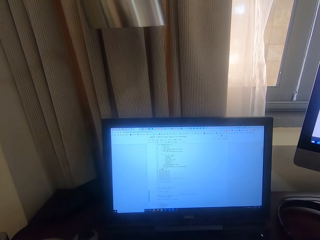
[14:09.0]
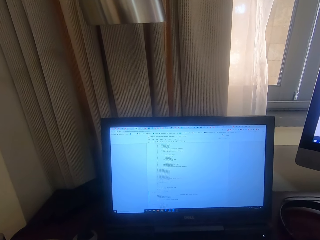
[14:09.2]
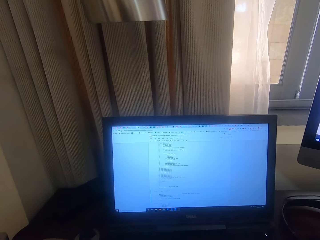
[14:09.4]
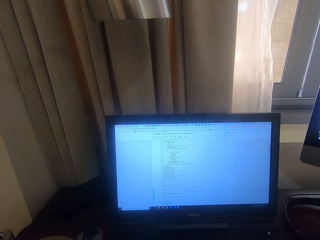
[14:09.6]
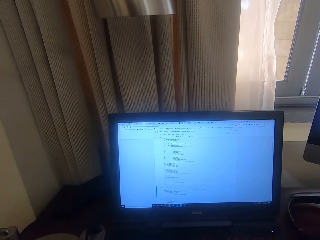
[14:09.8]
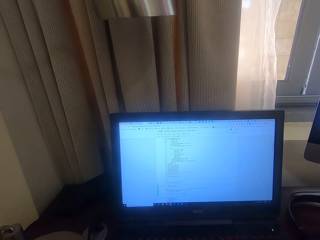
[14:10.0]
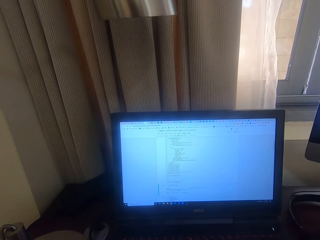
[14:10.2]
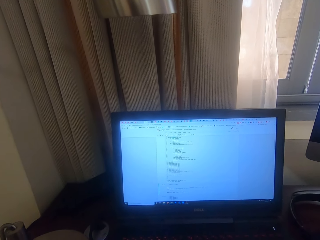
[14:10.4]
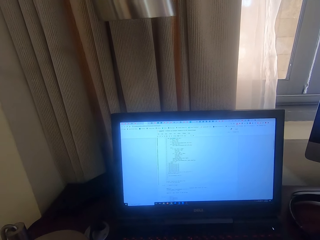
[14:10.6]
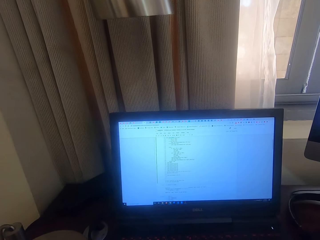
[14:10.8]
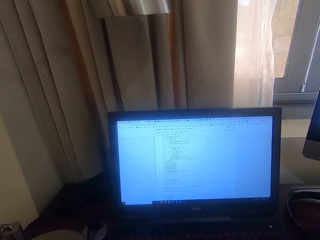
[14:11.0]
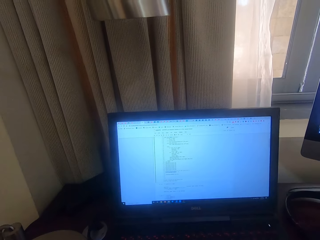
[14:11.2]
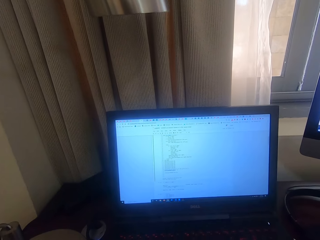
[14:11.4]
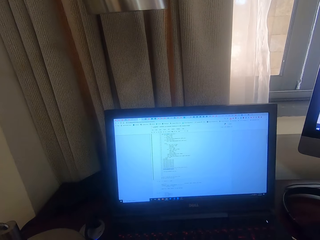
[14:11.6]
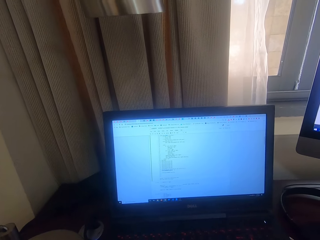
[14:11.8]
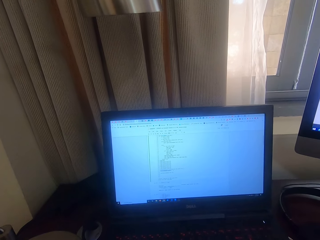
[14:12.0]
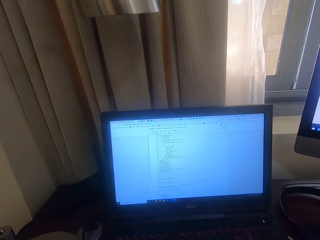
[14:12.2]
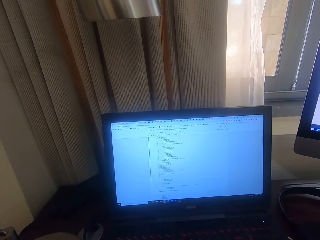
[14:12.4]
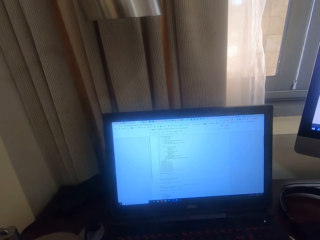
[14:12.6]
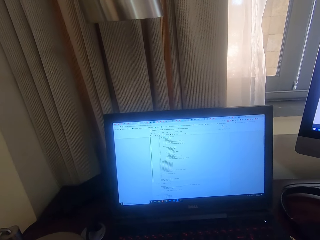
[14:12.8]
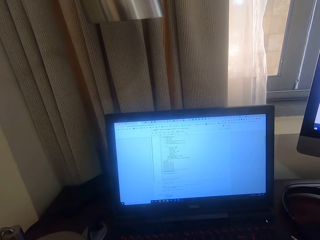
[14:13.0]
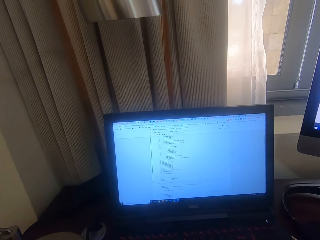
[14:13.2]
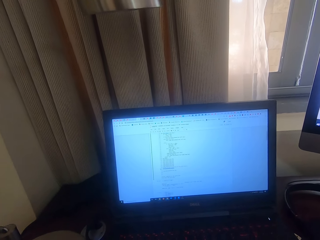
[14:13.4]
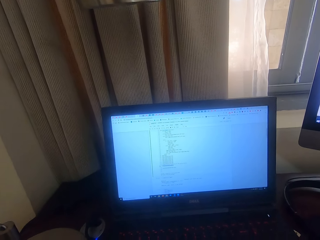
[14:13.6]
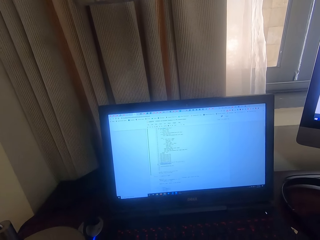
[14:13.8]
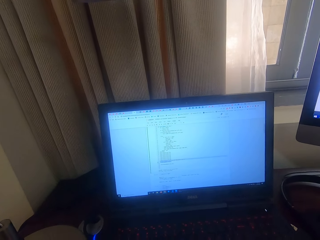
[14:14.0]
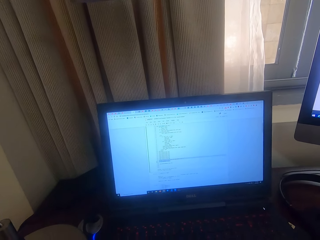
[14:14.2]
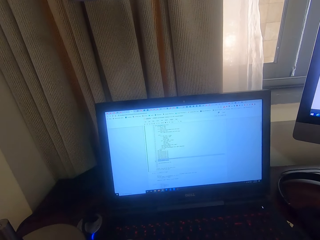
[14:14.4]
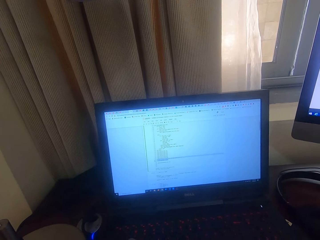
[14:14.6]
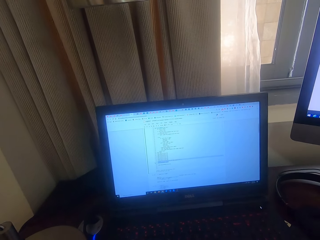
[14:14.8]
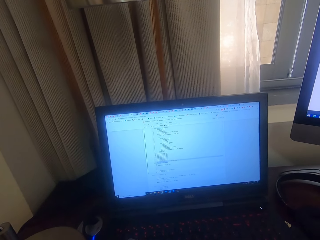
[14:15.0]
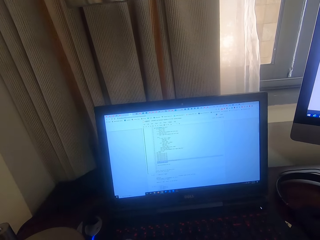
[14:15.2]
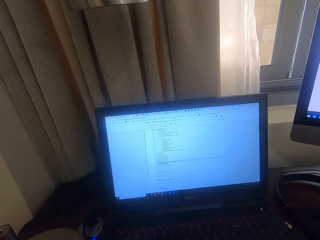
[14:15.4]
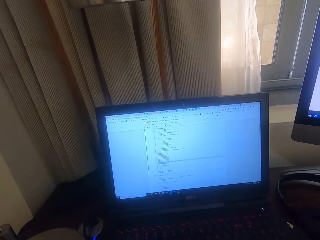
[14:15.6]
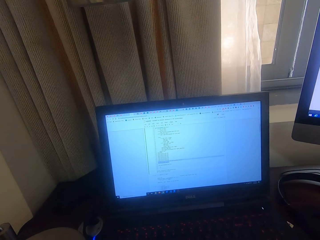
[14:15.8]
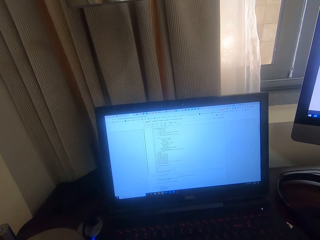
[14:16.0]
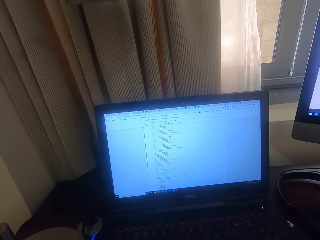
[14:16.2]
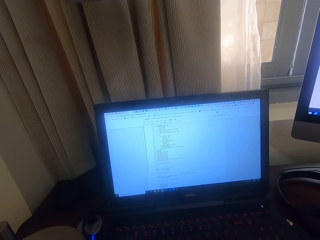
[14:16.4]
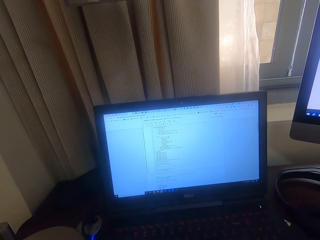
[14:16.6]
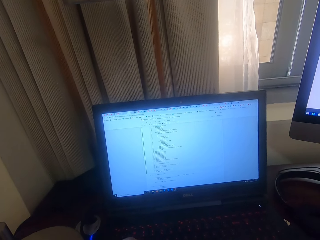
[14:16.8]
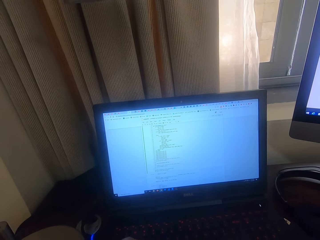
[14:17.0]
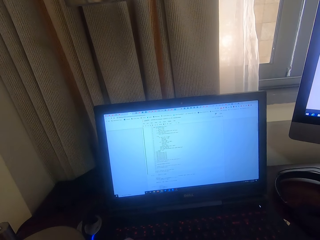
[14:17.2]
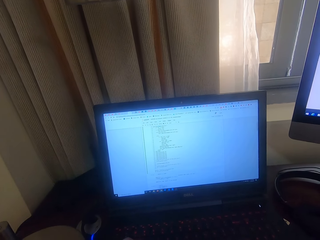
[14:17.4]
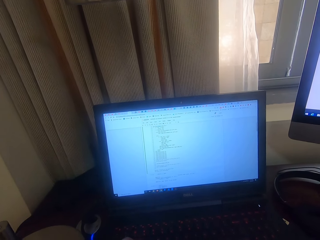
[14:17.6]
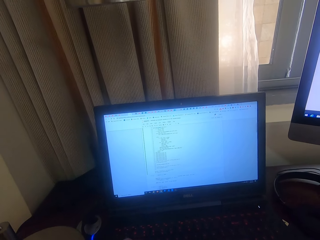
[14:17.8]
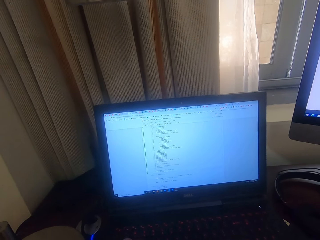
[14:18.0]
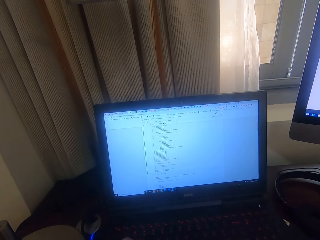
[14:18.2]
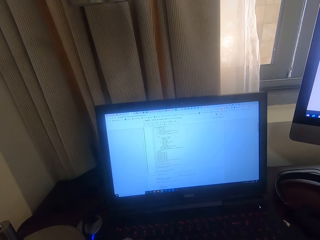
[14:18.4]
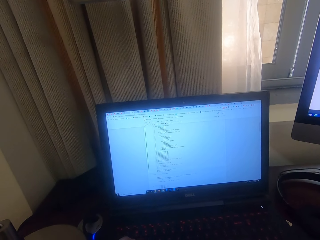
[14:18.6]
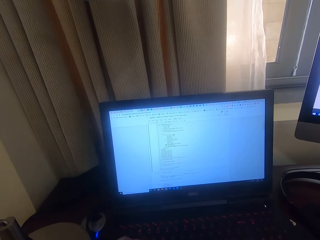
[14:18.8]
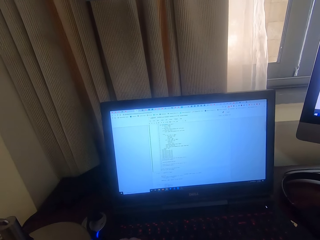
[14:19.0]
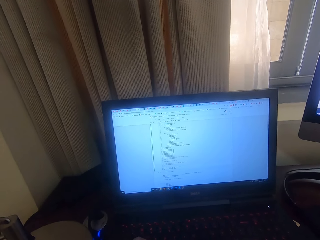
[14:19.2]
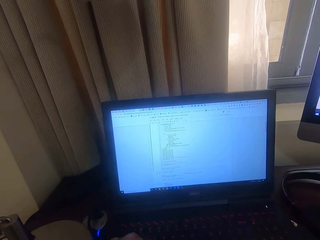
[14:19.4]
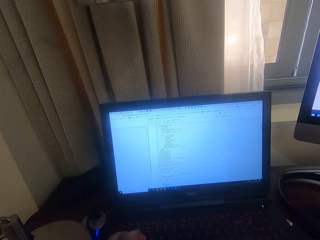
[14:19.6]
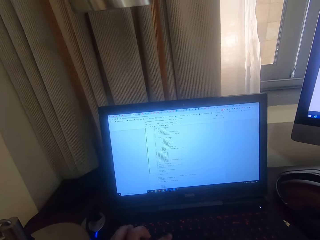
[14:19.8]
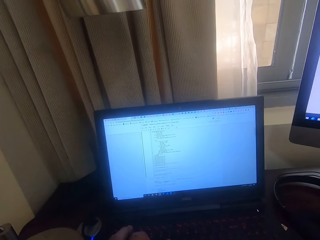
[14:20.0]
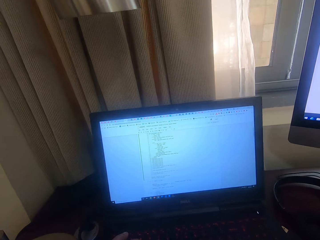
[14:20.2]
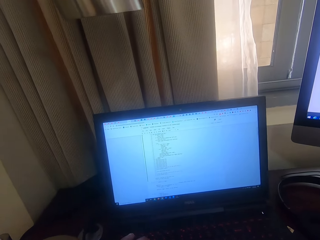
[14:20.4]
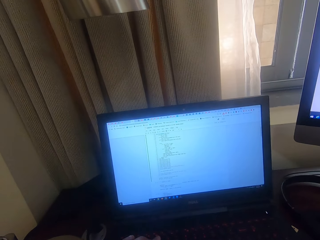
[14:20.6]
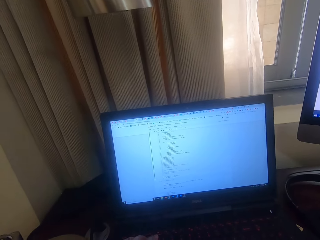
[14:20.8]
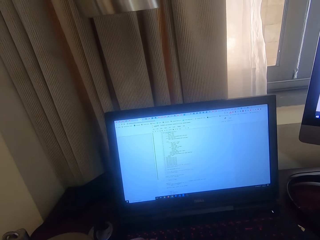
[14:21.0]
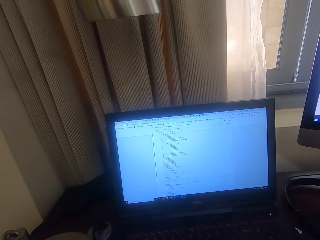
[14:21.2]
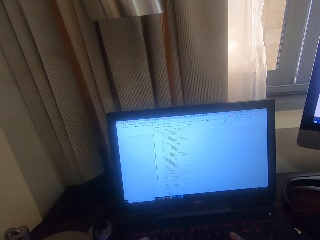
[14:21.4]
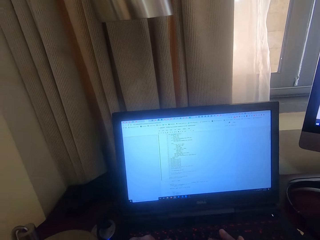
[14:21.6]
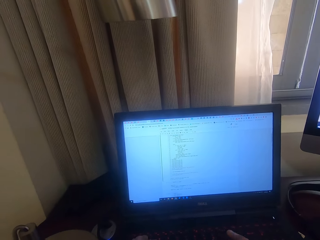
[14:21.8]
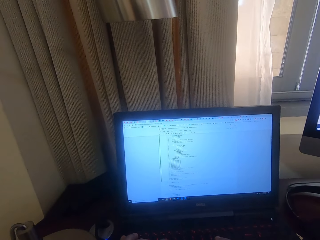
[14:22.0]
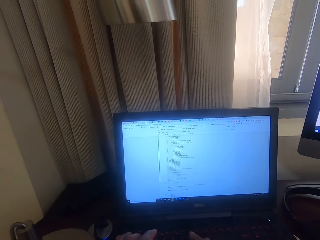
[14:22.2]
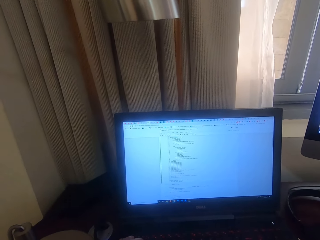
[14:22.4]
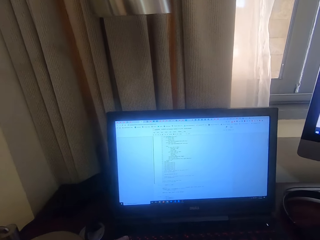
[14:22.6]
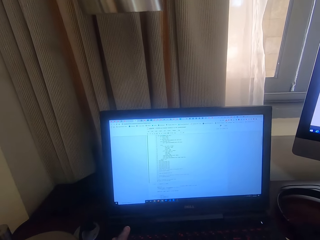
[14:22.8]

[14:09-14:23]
The camera wearer types on the keyboard.

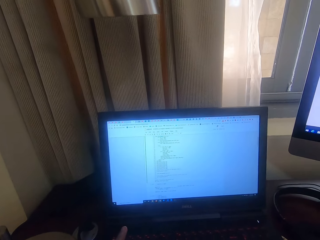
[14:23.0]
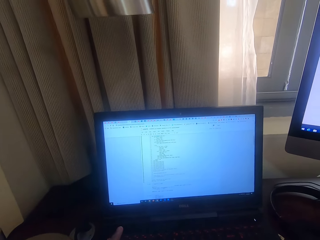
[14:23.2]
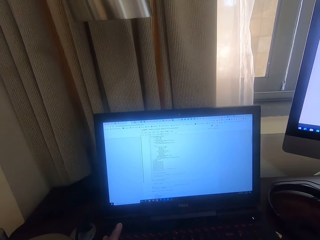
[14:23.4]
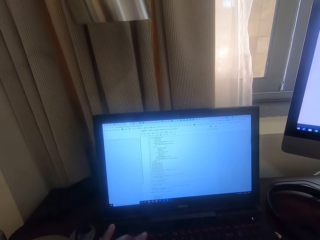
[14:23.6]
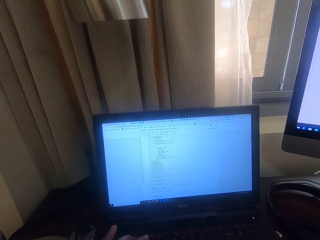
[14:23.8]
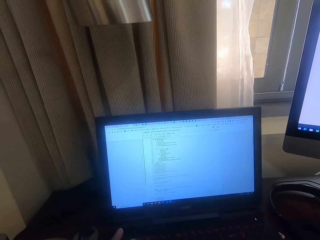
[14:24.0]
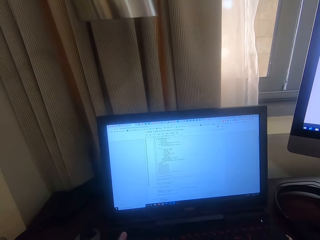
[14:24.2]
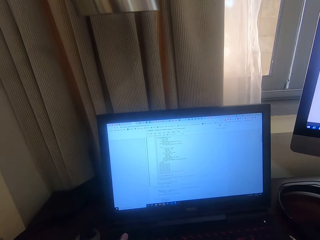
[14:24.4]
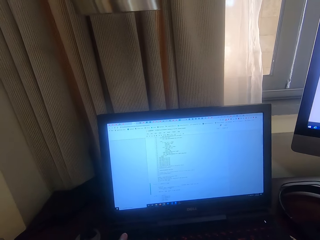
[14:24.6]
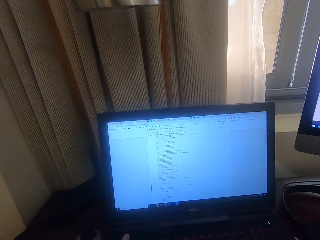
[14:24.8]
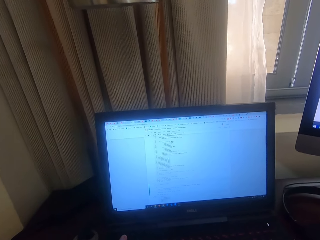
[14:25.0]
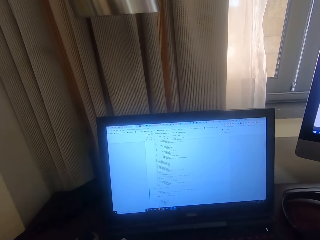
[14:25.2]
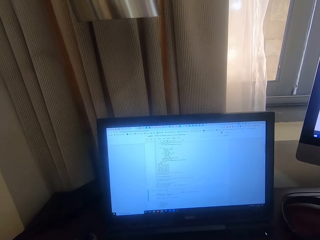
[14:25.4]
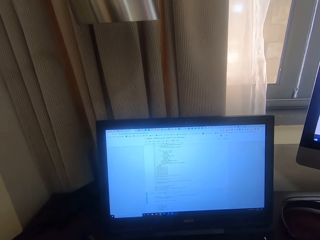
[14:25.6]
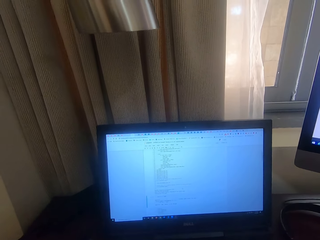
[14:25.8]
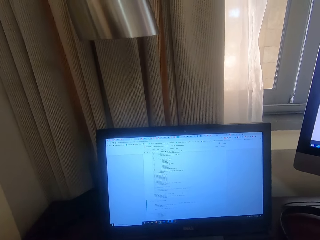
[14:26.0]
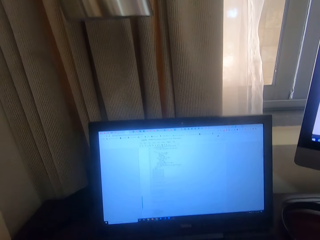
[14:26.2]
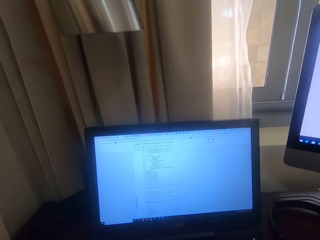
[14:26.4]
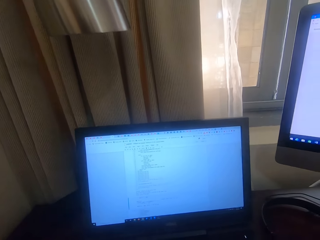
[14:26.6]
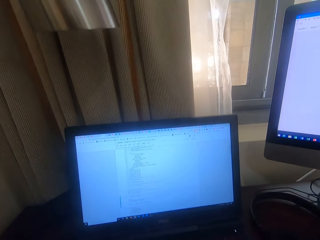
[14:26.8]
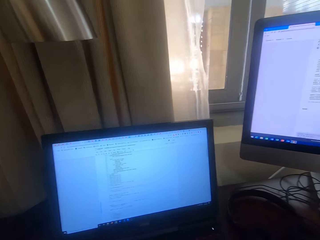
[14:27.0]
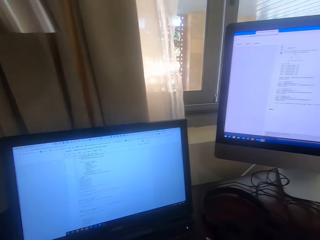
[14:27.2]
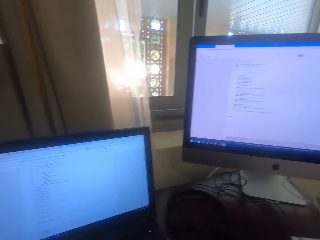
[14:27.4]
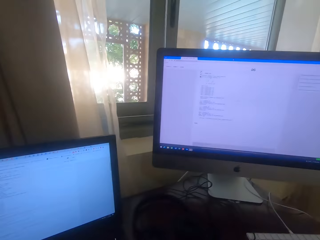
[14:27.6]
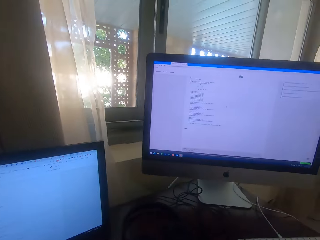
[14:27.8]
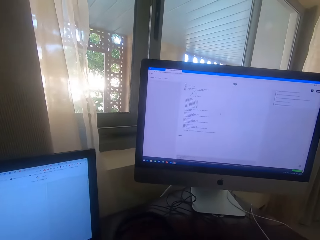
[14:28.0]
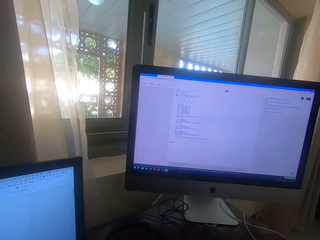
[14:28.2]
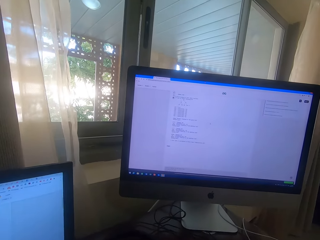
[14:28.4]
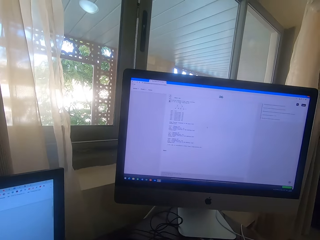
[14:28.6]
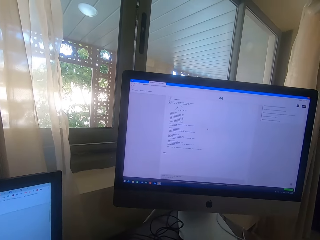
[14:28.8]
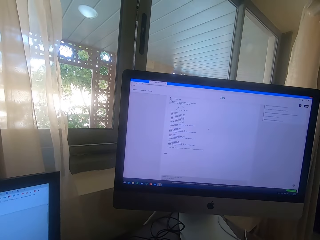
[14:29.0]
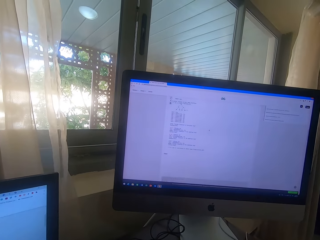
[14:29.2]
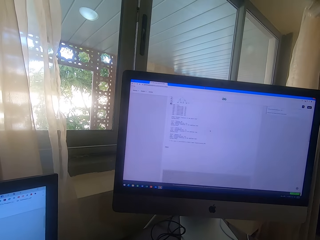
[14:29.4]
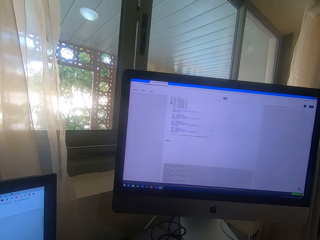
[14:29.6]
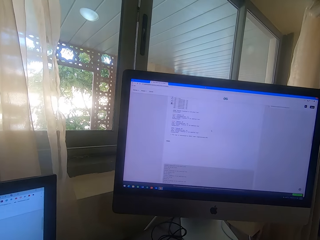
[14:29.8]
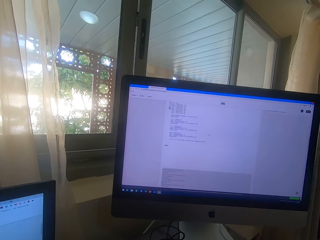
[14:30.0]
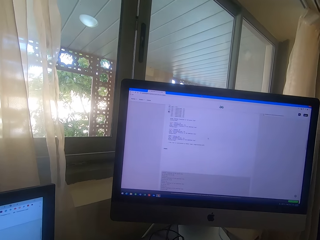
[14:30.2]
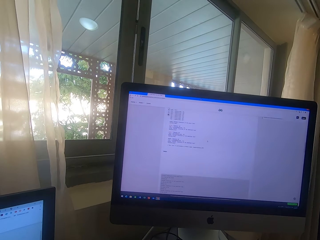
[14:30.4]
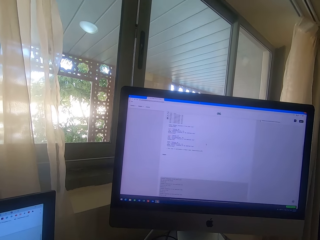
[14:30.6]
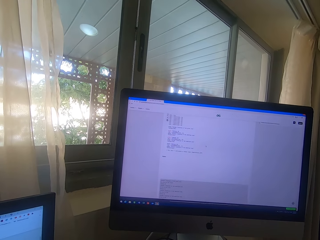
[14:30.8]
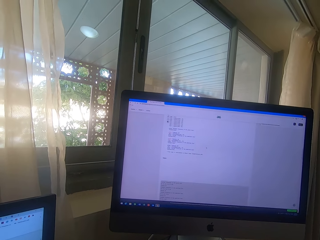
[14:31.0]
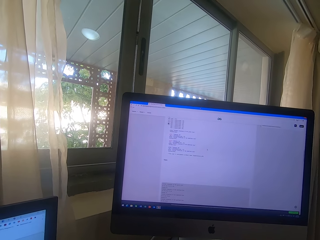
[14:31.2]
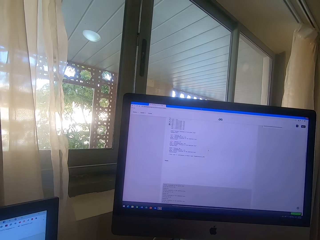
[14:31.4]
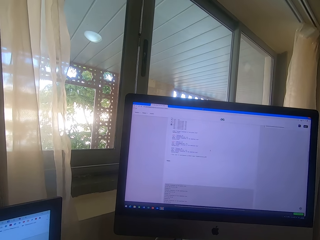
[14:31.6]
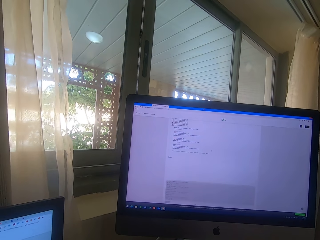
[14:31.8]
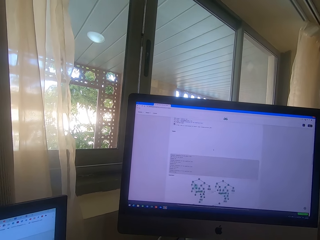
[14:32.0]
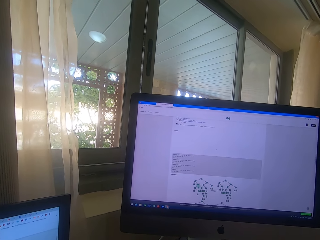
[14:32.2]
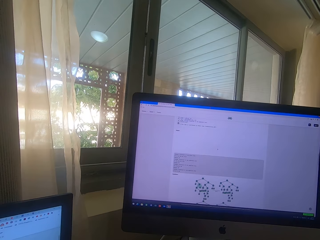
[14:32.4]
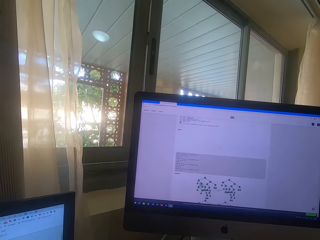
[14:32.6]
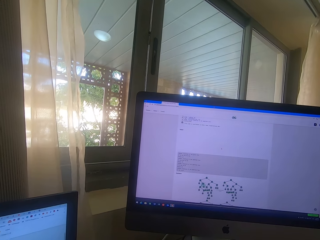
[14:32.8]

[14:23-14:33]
The camera wearer turns. They look at the big computer monitor.
